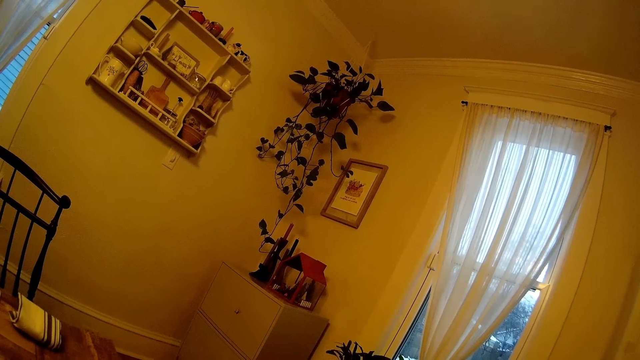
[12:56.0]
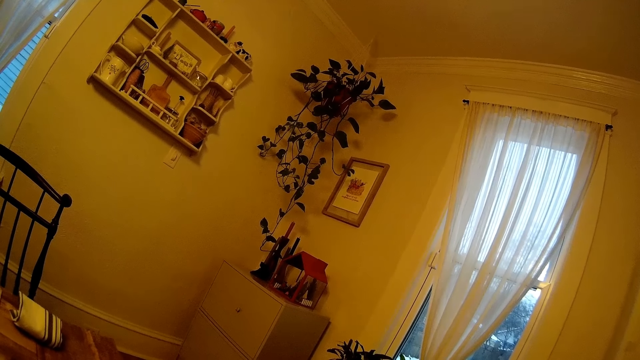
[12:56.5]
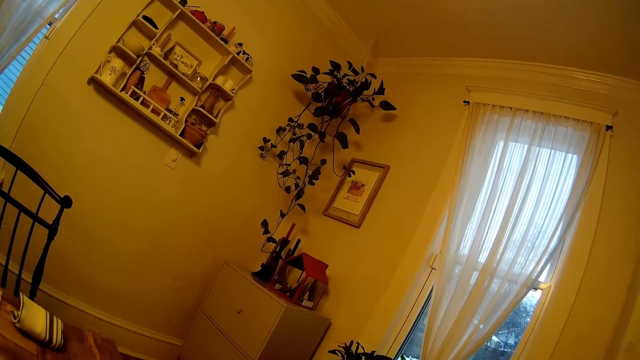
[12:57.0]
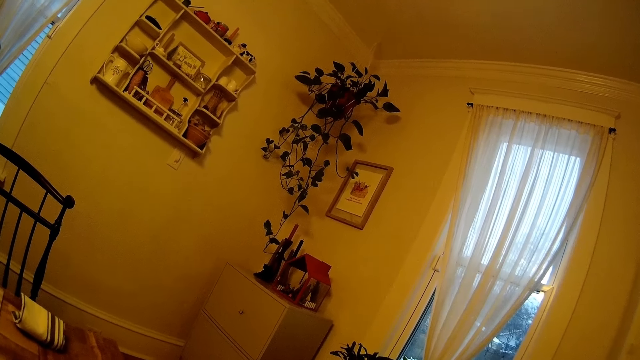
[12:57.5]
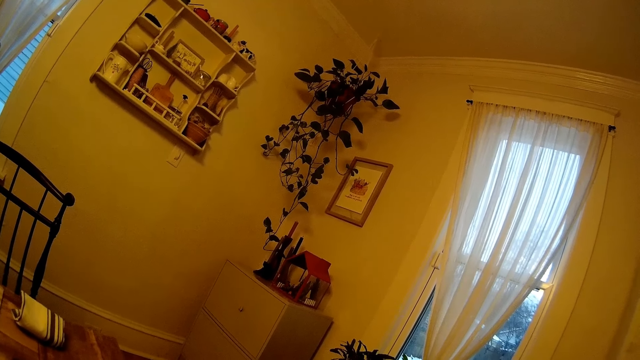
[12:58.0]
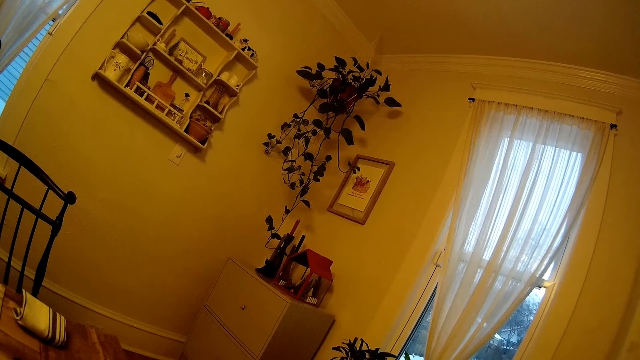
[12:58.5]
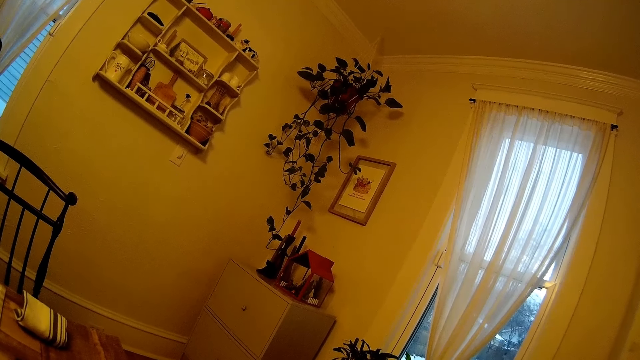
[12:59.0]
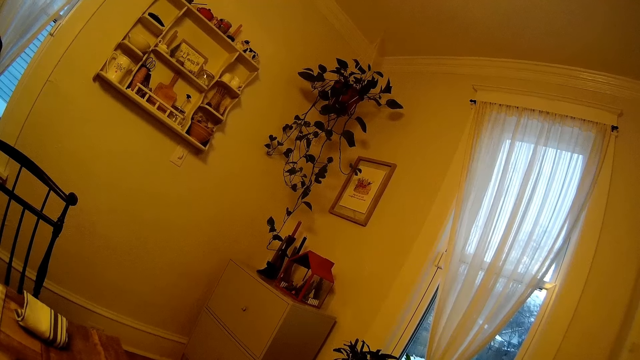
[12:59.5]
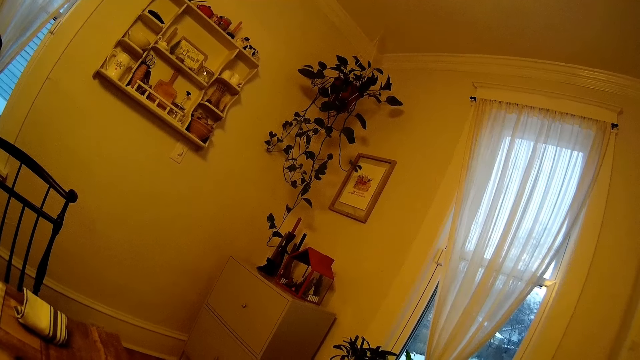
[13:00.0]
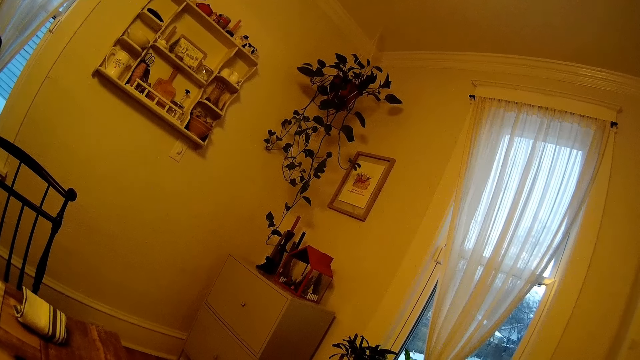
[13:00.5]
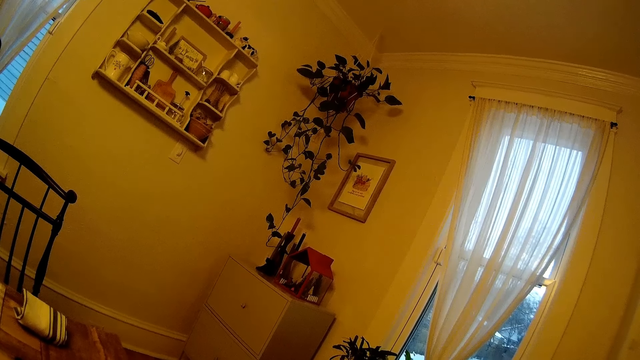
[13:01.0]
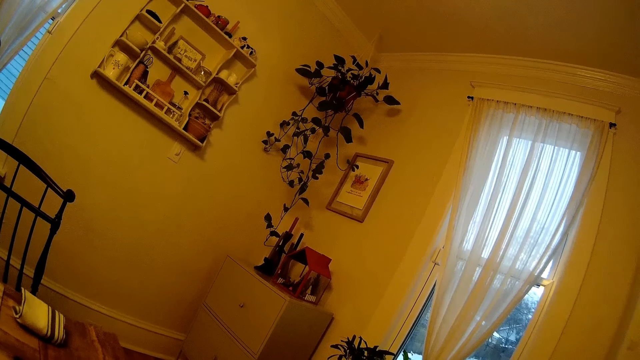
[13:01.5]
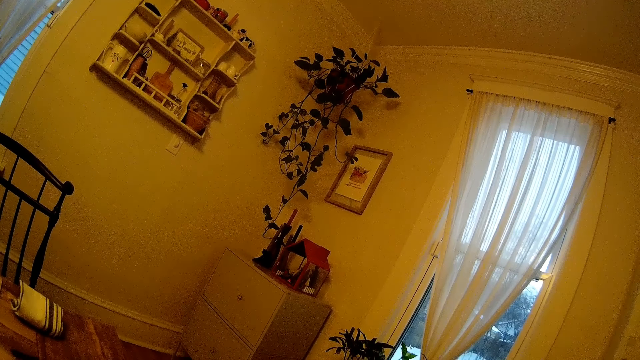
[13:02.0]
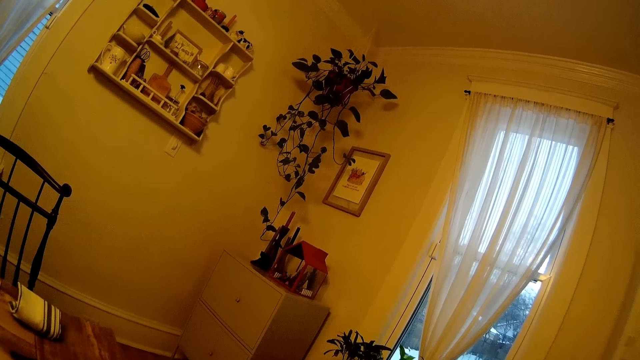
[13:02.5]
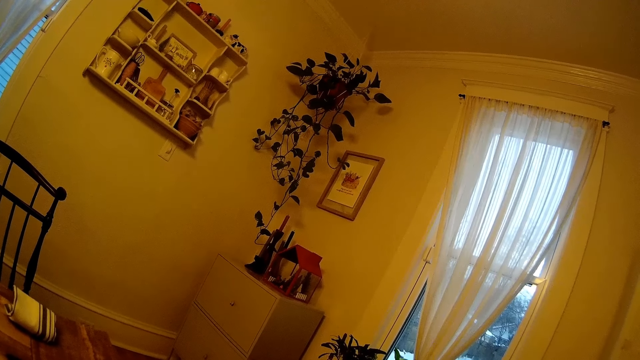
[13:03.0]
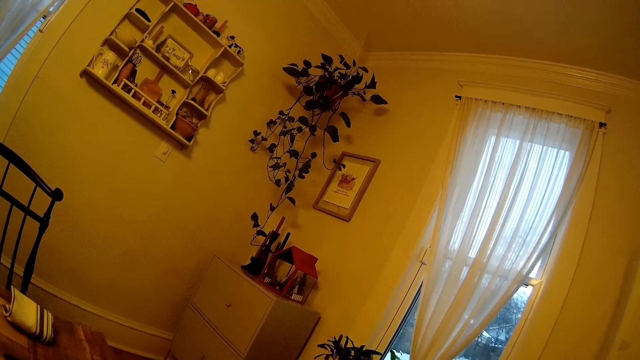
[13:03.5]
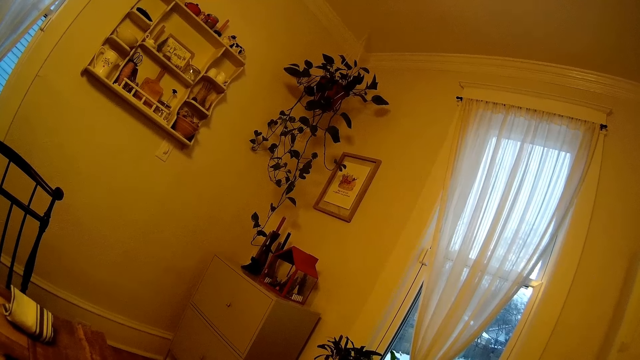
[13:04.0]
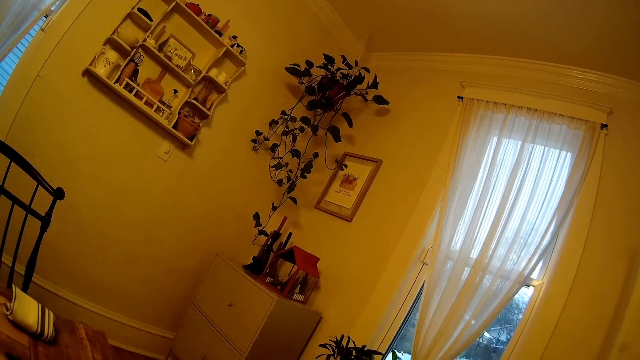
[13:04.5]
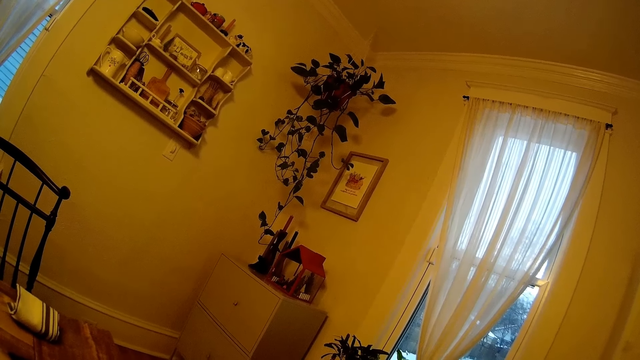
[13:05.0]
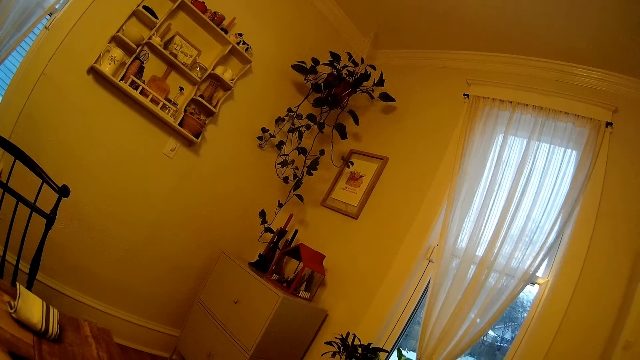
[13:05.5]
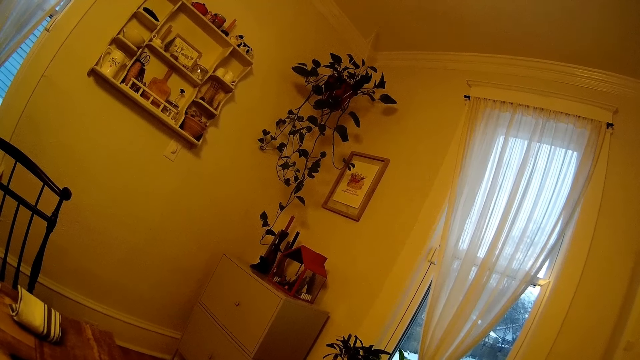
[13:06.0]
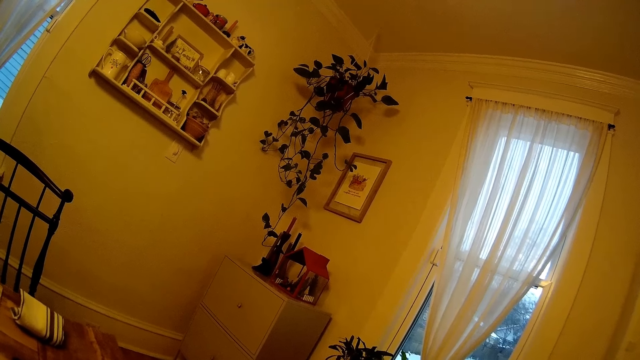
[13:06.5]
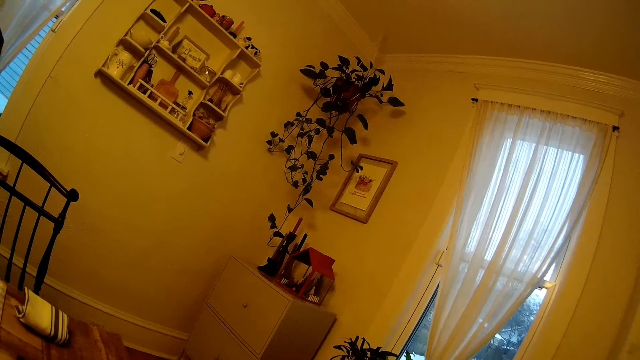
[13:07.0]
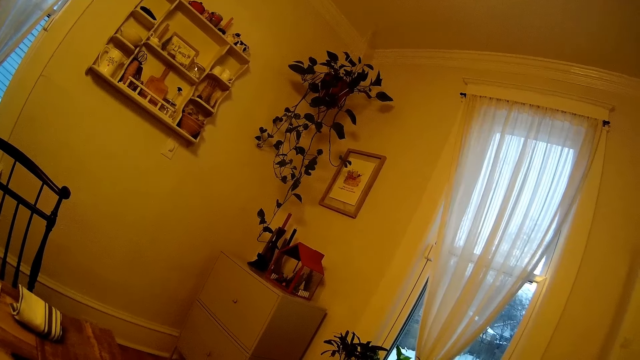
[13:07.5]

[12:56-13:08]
The camera wearer looks around.

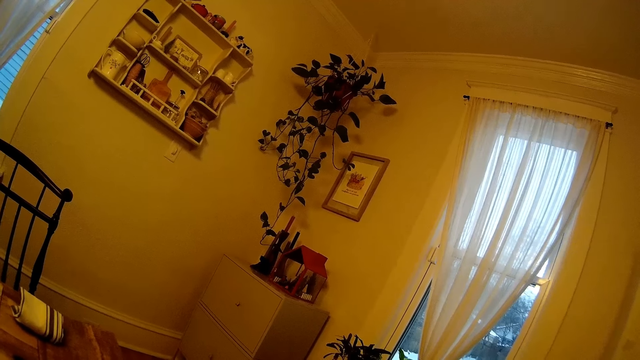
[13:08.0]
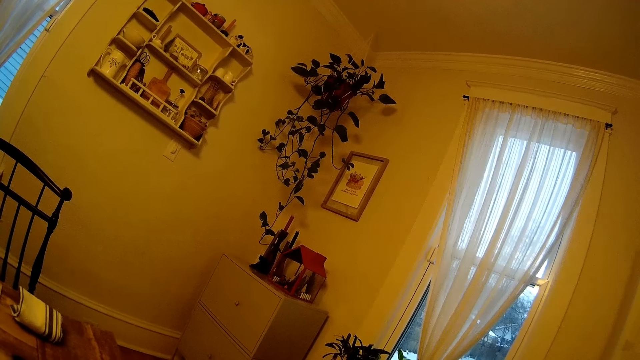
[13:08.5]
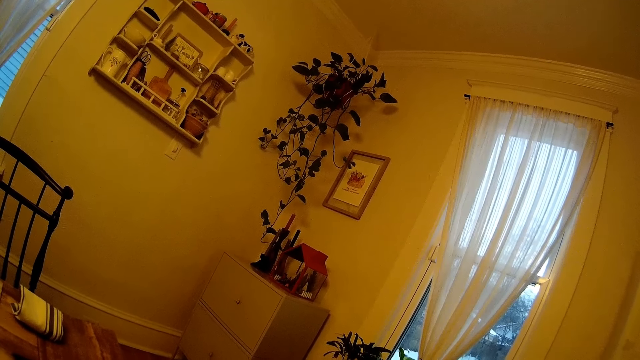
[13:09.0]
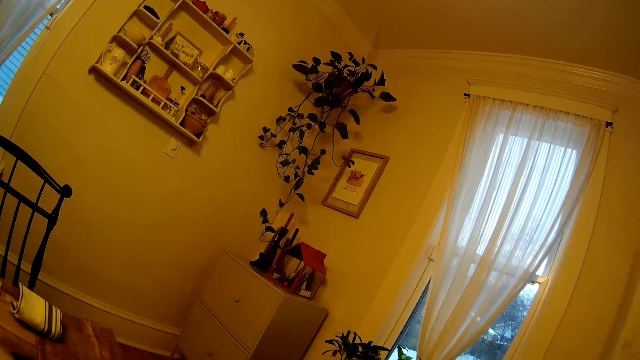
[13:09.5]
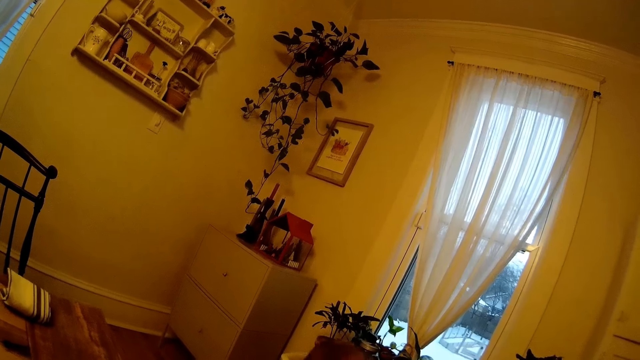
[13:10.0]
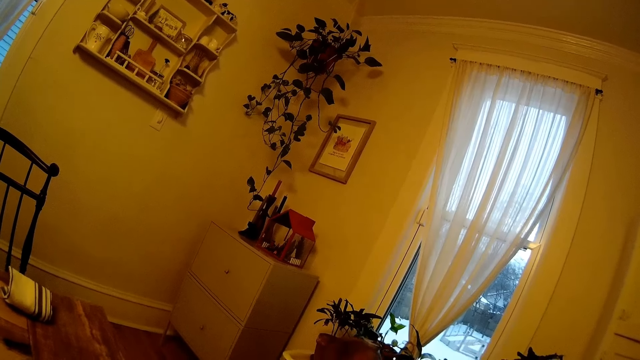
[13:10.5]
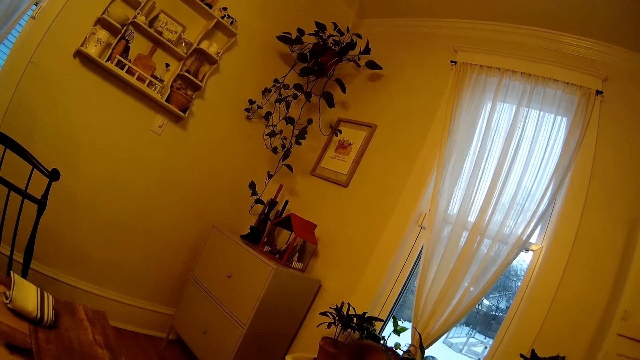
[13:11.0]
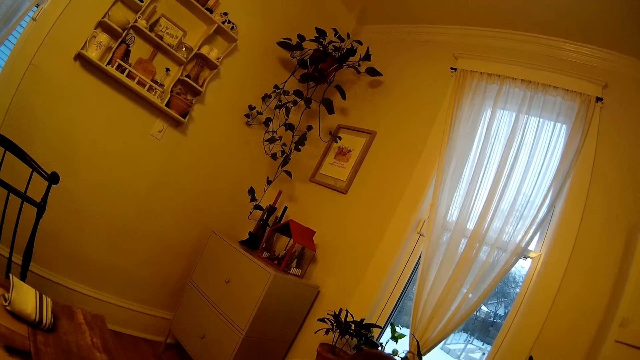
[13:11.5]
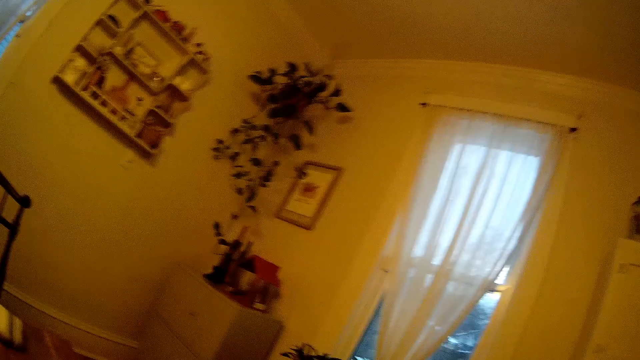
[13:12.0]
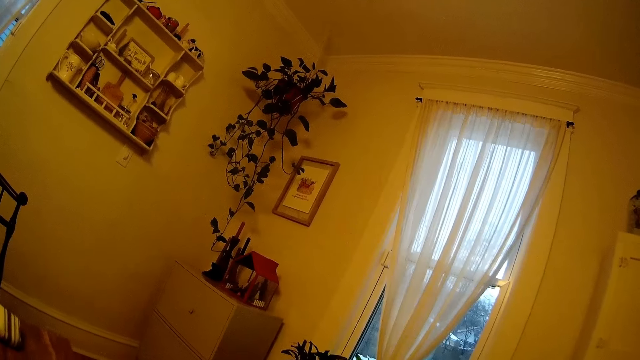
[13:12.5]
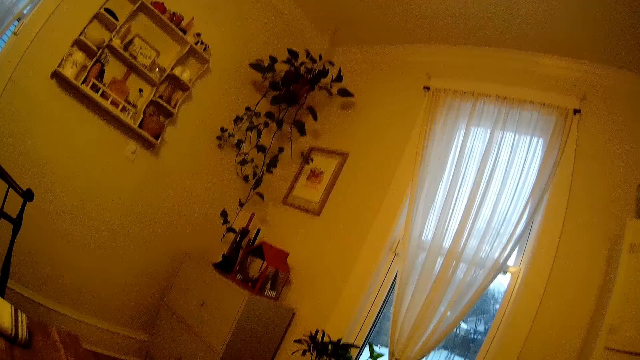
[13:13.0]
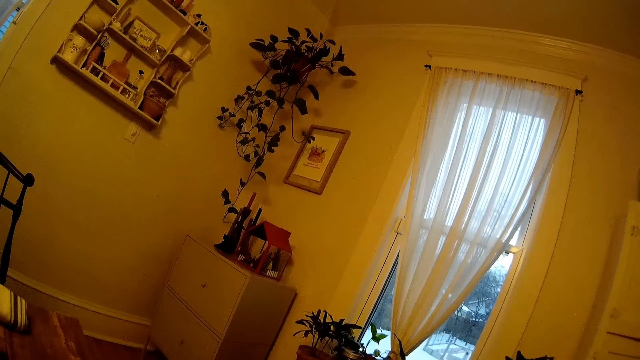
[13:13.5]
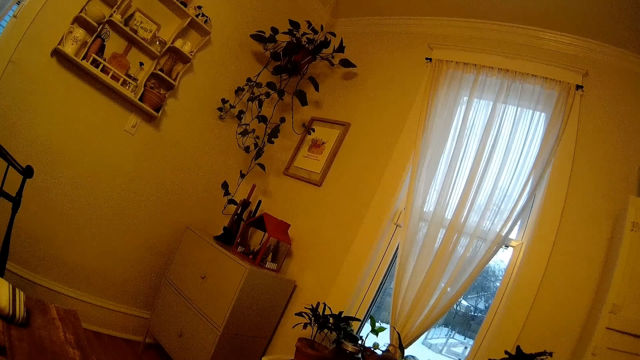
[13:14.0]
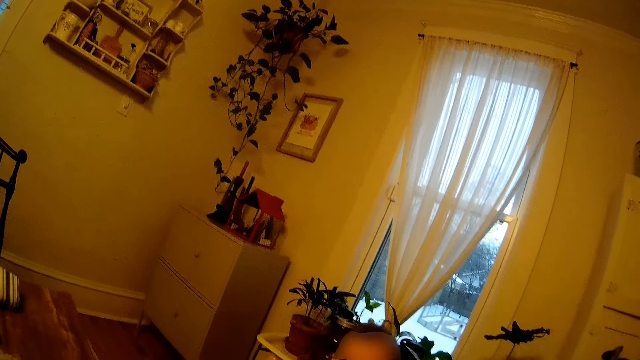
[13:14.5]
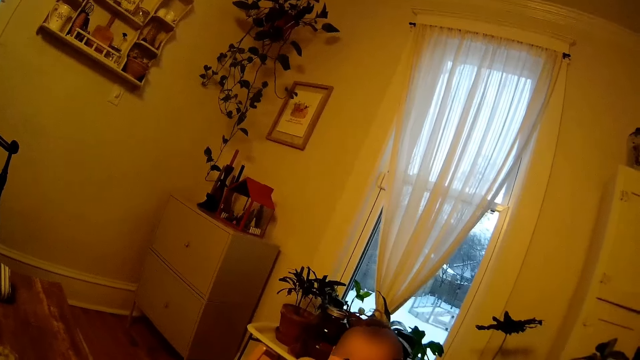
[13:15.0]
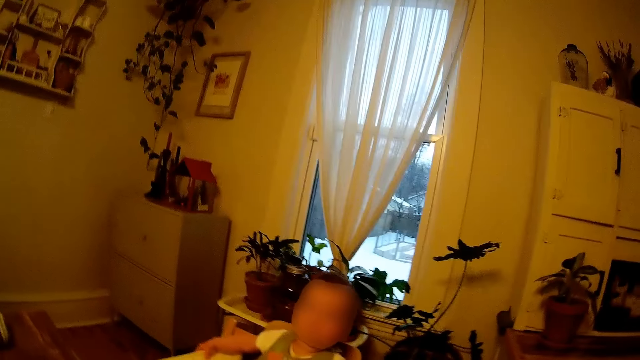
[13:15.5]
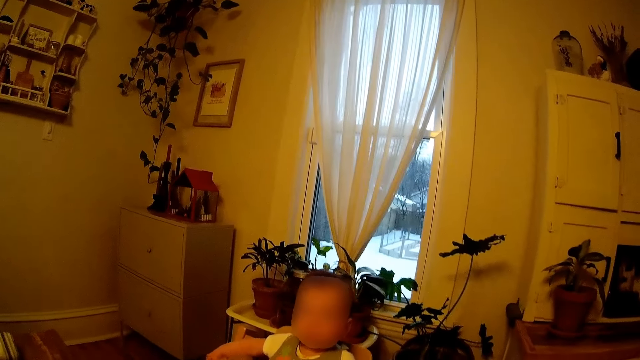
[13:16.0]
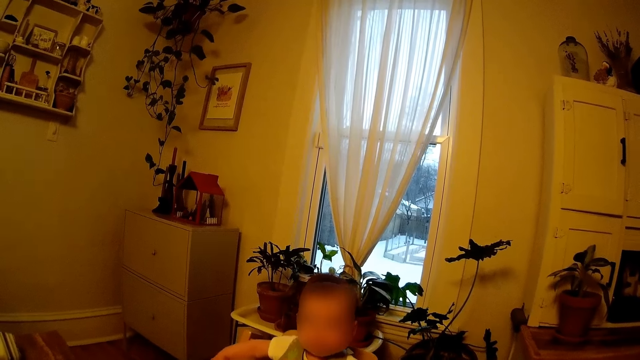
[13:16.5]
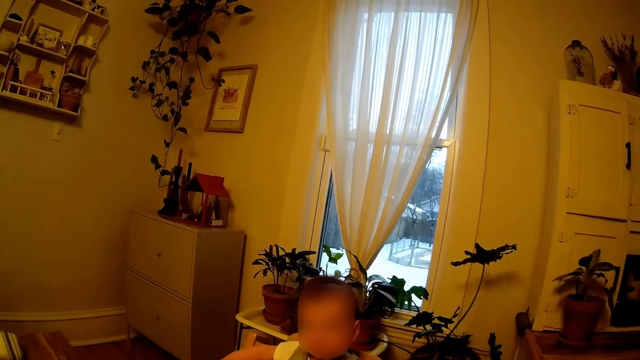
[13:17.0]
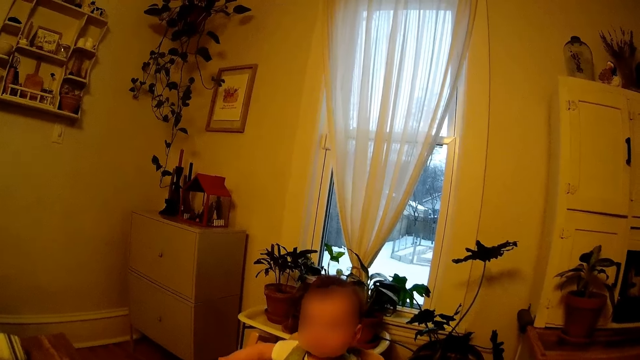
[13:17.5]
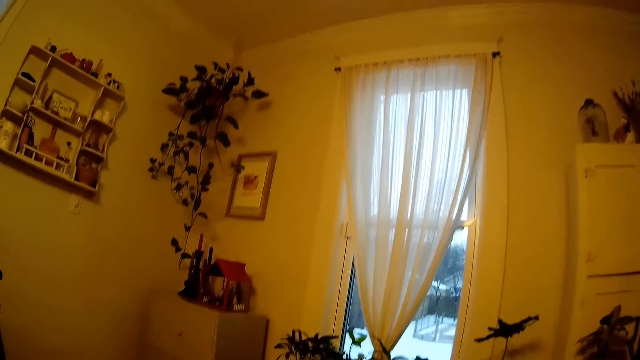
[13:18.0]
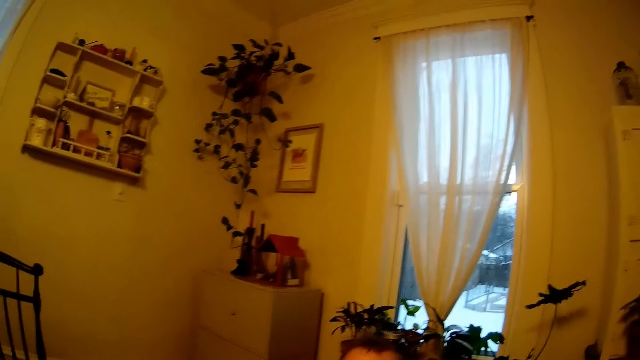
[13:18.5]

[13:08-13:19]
The camera wearer talks to the baby. They look at the baby.
